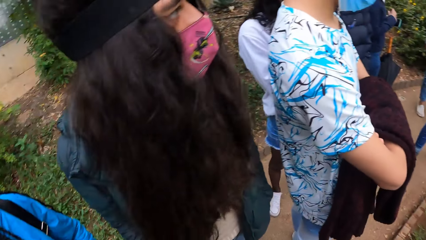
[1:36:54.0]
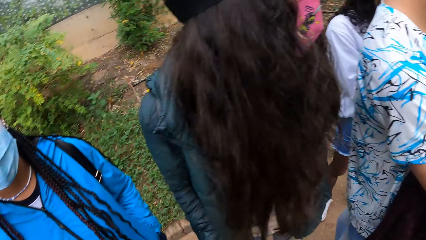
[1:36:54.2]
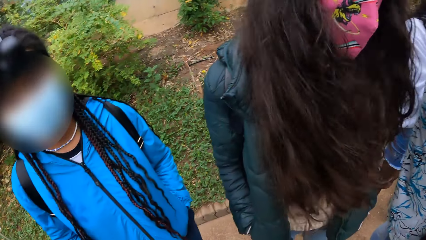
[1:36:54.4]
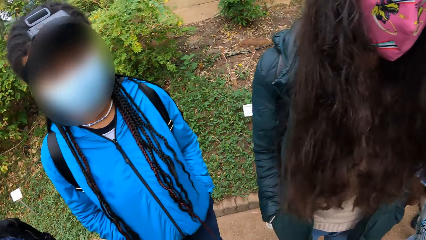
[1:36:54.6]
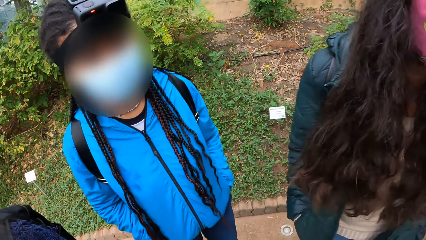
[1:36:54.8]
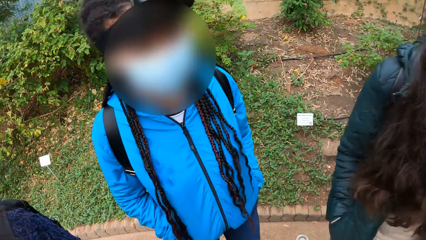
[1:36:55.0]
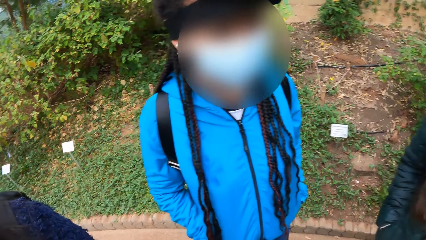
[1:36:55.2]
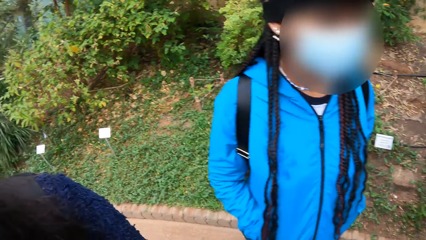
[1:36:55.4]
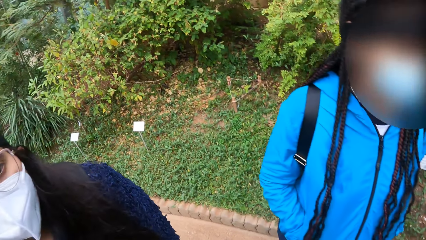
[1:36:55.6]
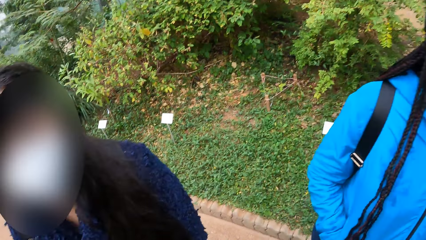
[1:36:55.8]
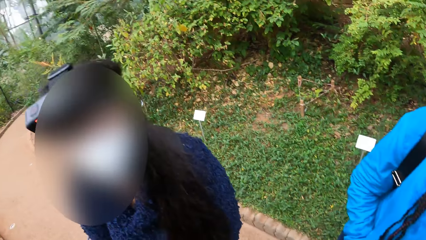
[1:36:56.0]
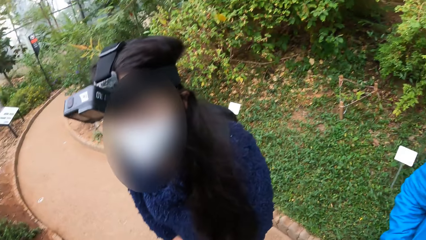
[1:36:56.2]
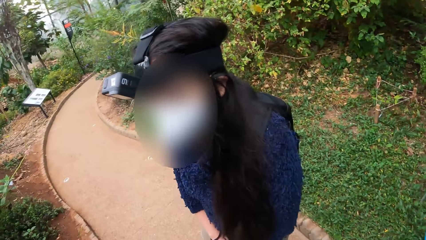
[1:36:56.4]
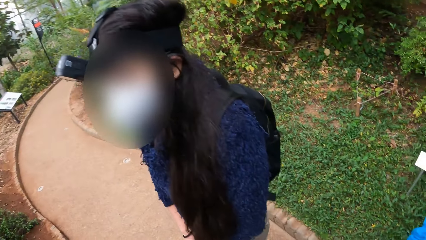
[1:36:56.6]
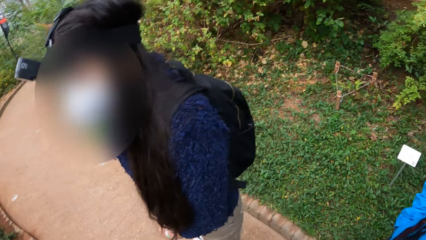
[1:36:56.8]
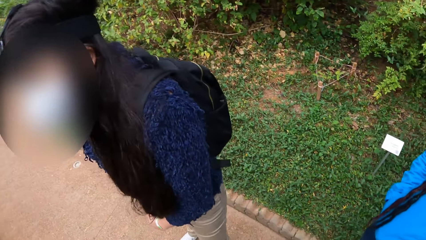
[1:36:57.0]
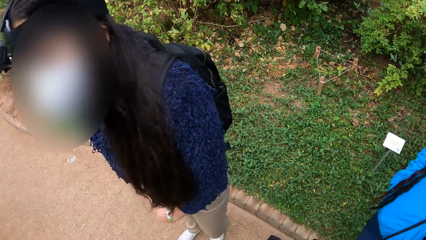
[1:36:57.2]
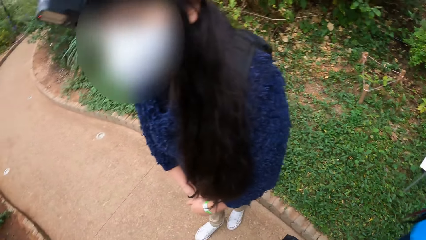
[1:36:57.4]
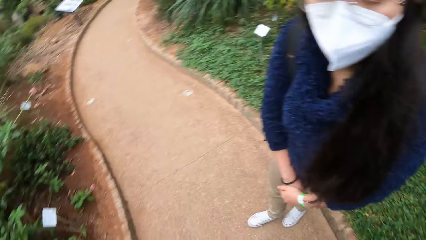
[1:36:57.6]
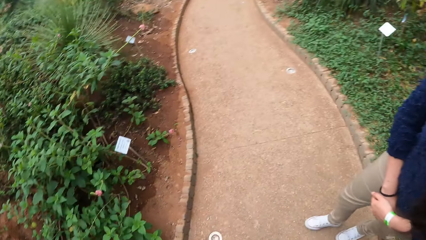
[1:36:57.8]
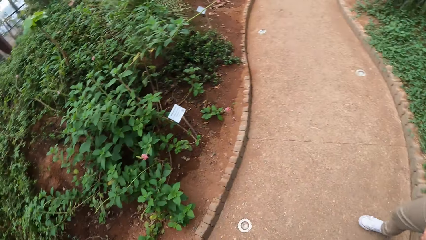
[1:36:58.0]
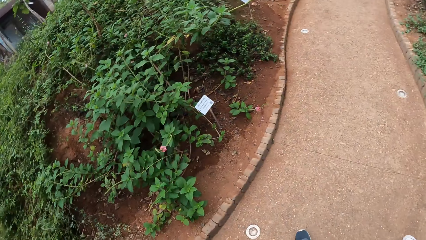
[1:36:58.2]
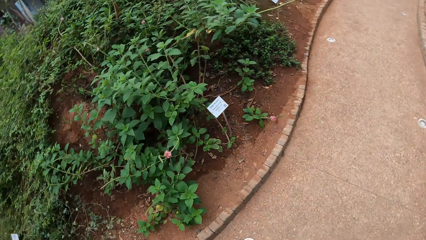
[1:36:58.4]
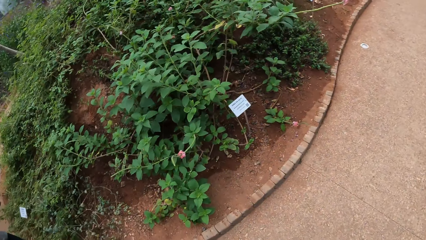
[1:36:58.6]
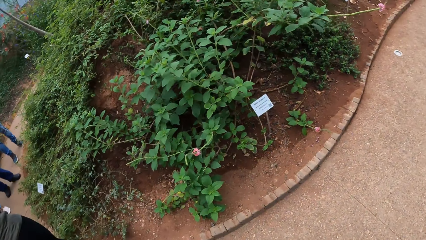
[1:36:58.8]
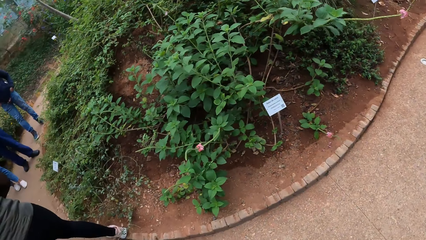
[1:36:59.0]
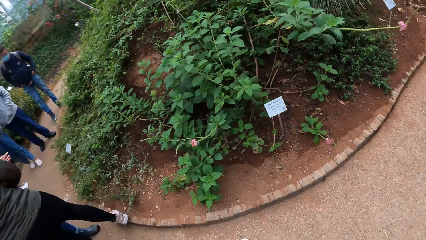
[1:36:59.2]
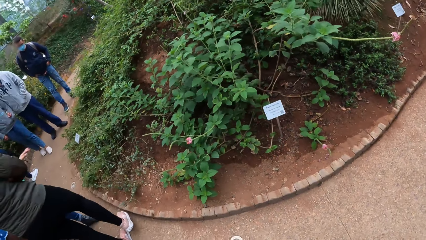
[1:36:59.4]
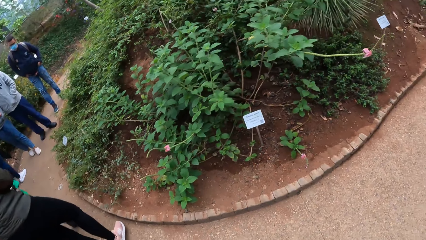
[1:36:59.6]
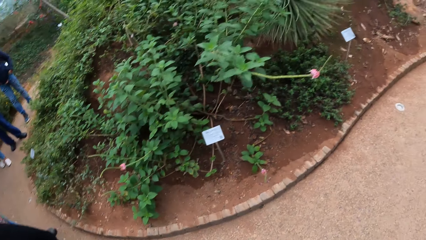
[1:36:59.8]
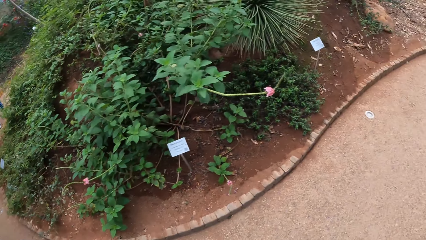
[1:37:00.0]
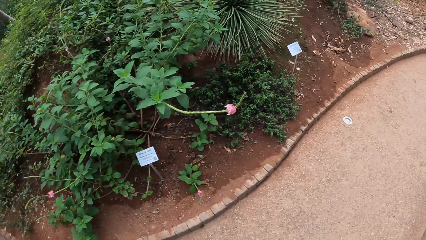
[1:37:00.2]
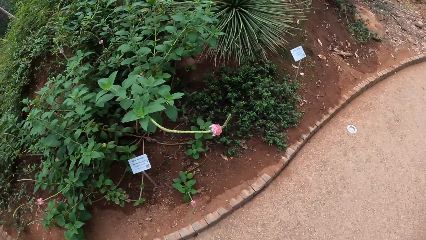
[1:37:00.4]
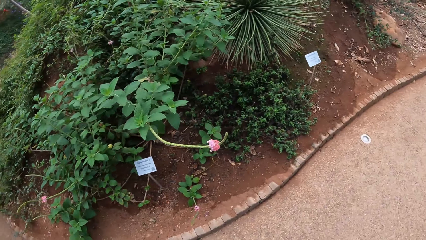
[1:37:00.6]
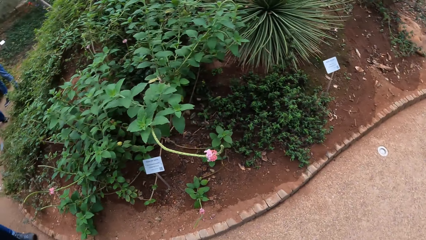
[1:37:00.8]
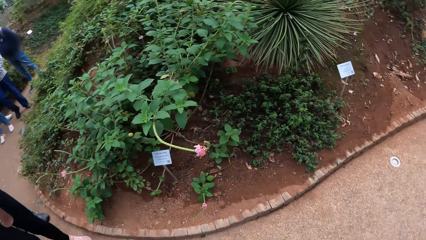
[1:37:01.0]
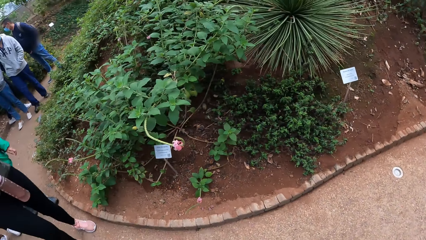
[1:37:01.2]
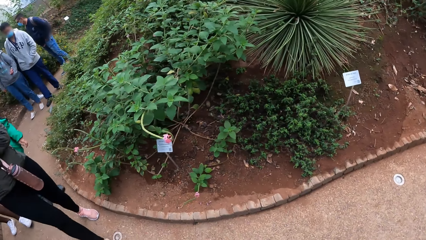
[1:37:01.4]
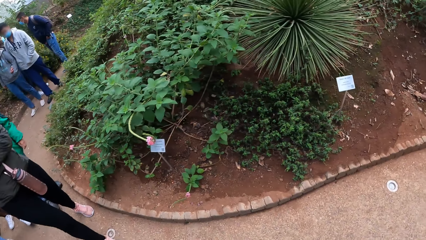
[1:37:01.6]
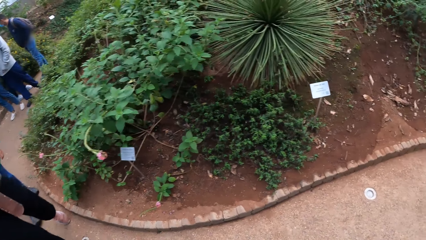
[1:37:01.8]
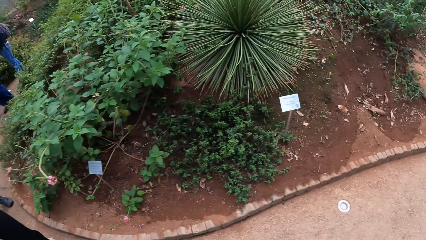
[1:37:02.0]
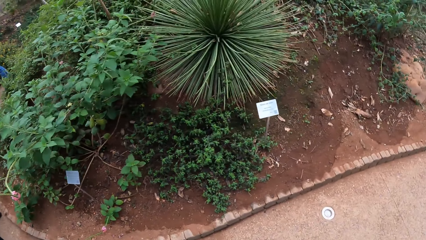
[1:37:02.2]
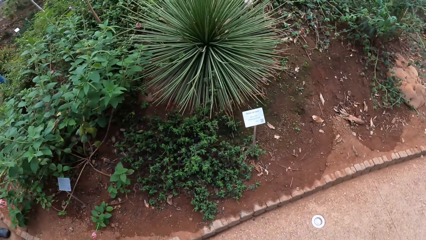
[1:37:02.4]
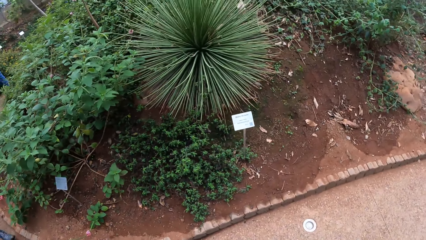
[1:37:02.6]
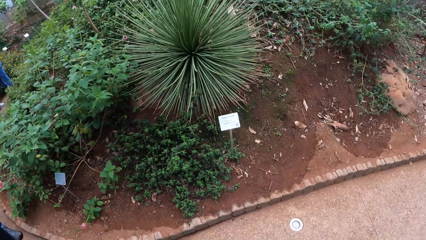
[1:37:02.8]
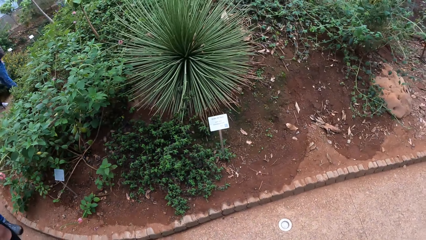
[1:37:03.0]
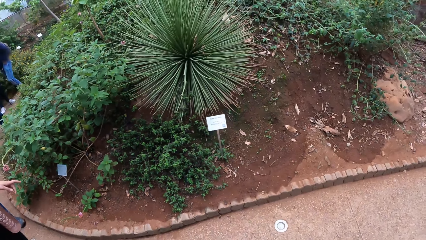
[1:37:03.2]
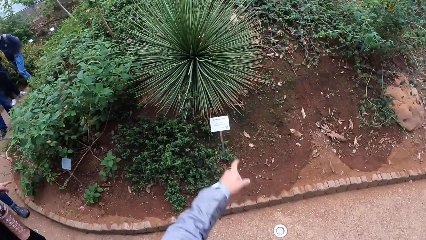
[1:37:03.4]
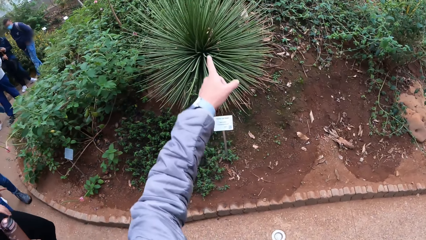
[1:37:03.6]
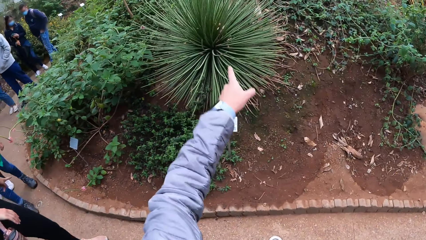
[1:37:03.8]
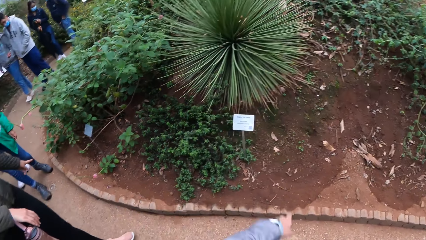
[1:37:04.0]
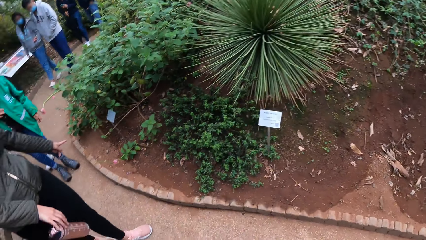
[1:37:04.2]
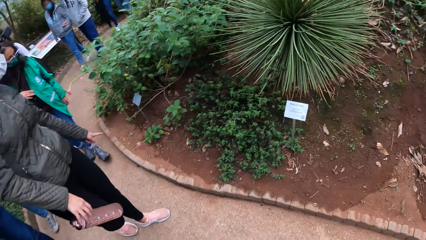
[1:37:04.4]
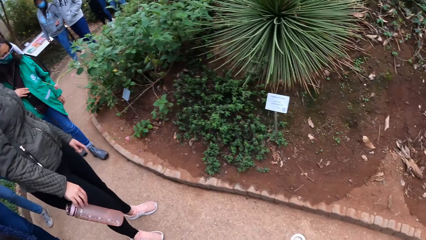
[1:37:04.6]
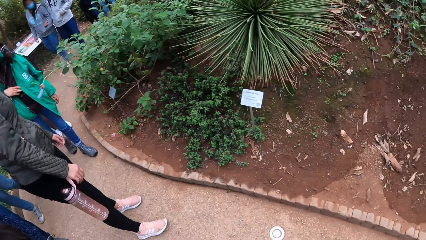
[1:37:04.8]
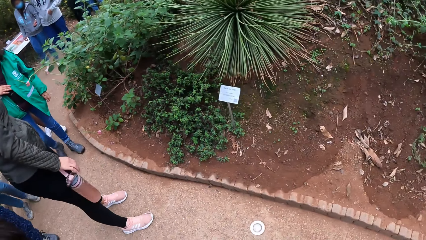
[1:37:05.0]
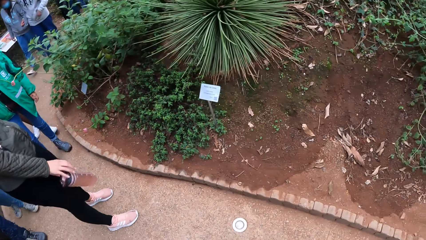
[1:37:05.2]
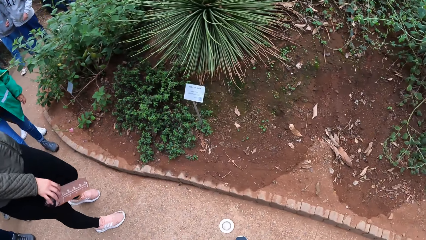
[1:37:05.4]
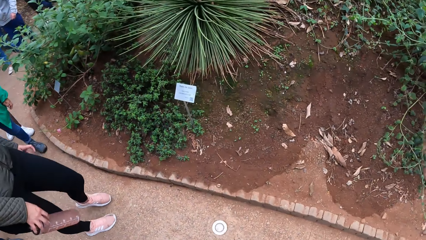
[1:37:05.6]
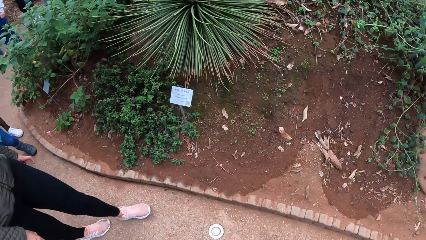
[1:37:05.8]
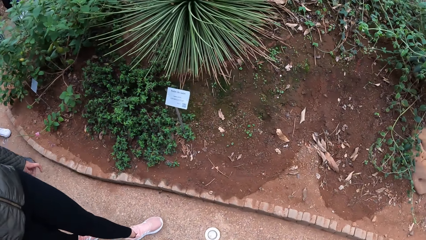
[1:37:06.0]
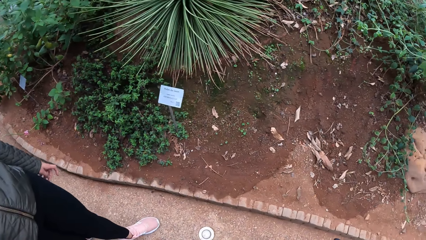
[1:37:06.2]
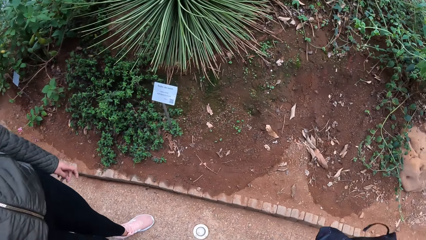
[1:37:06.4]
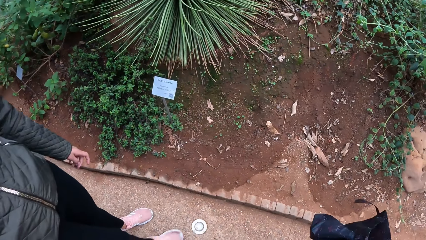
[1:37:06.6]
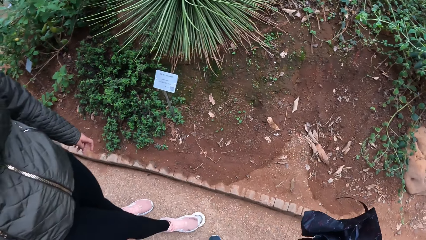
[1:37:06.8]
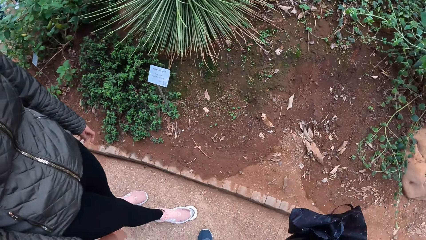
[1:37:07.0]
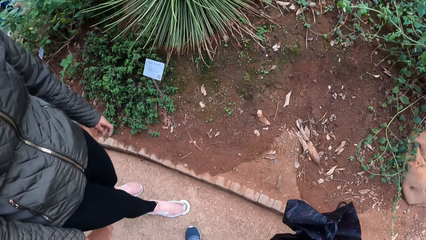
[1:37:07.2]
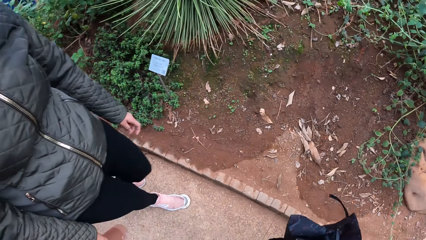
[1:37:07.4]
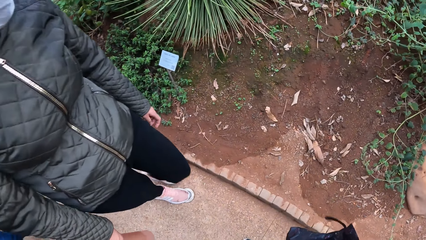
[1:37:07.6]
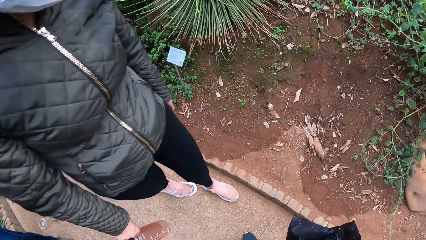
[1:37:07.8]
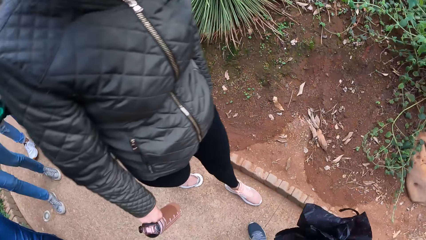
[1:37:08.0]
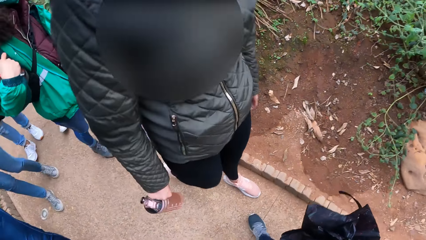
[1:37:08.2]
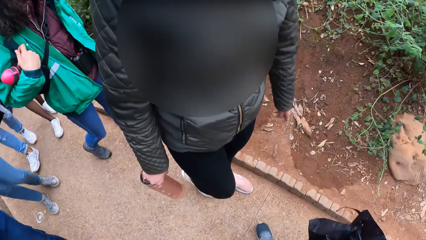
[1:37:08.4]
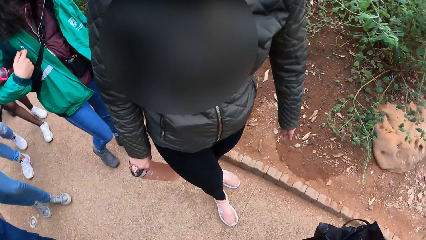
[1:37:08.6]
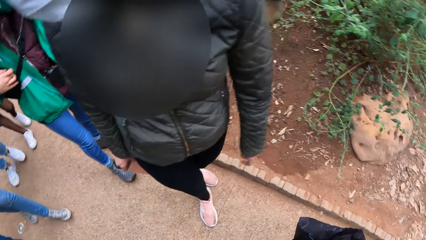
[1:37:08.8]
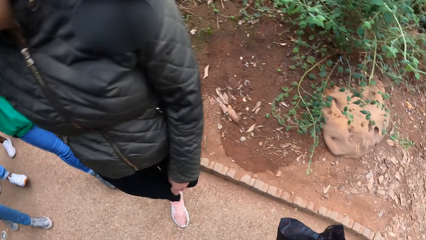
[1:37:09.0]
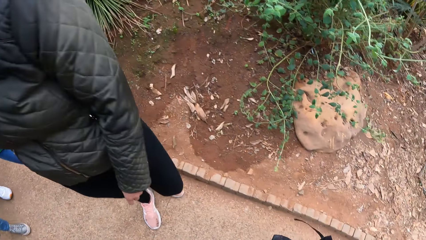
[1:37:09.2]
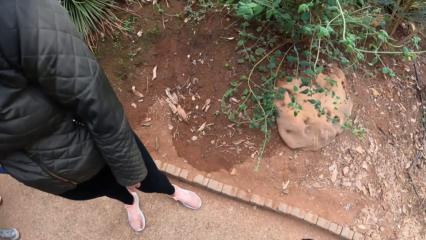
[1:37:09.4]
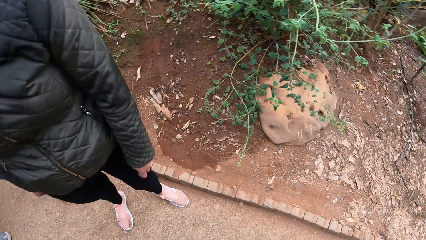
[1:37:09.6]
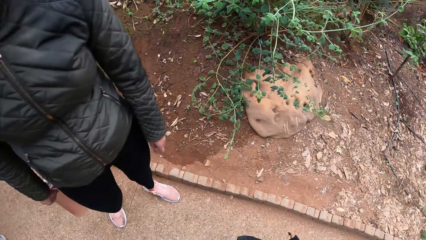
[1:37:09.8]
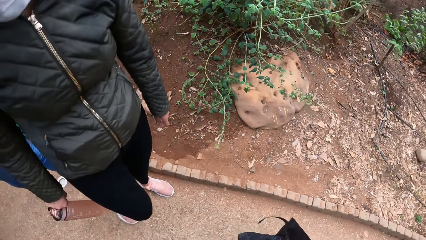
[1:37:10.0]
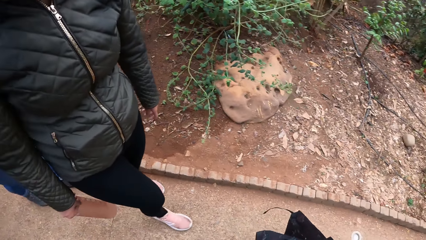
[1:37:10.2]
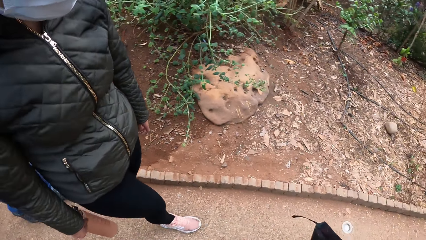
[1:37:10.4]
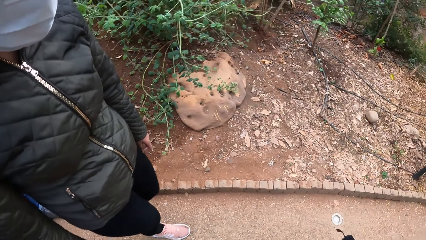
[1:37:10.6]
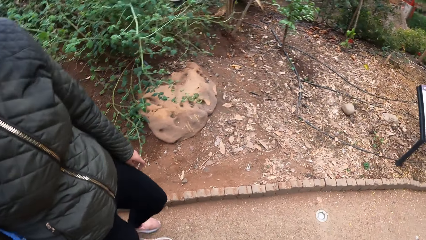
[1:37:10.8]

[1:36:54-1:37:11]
The camera wearer turns around. They walk along the path. A woman walks along the path. Another woman walks along the path. A man walks along the path. The camera wearer points at a plant. The tour guide walks along the path. The camera wearer looks around.
